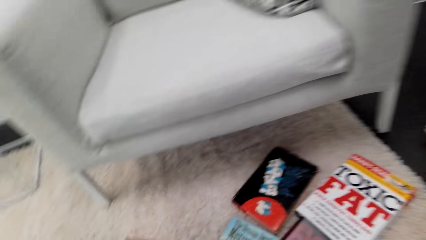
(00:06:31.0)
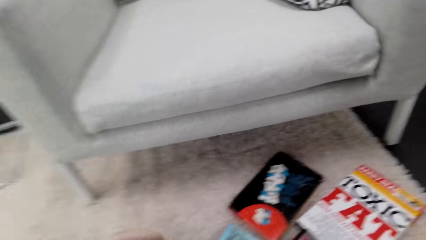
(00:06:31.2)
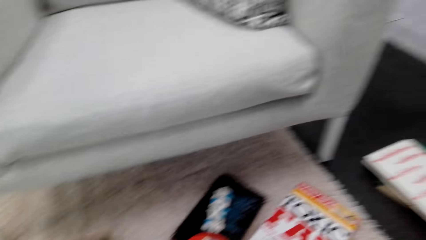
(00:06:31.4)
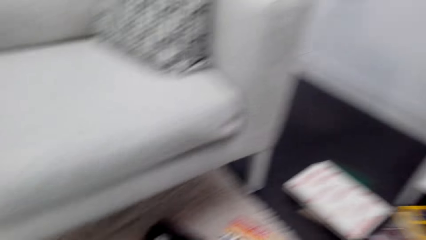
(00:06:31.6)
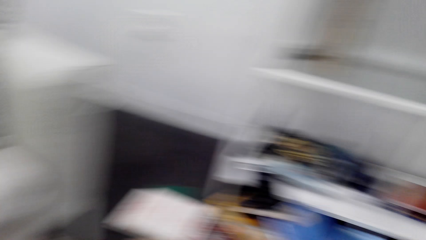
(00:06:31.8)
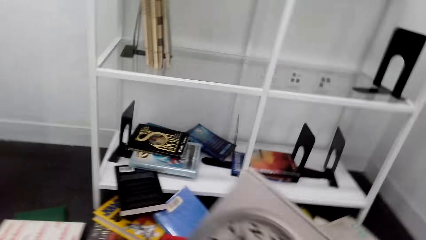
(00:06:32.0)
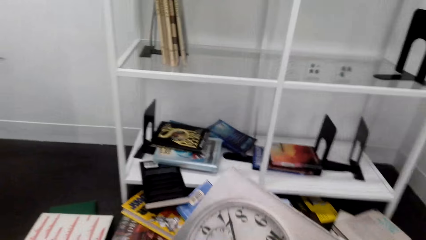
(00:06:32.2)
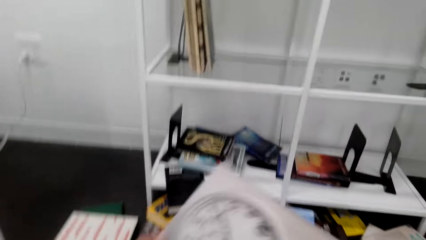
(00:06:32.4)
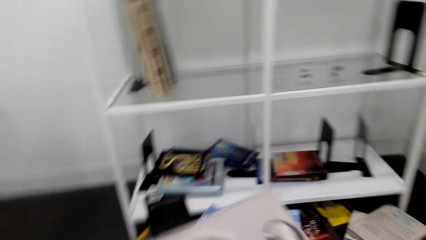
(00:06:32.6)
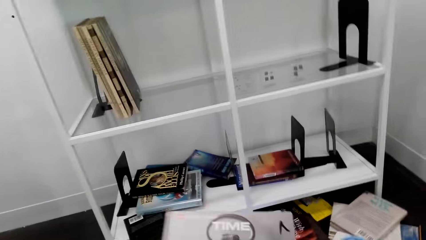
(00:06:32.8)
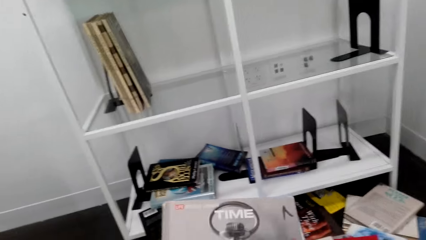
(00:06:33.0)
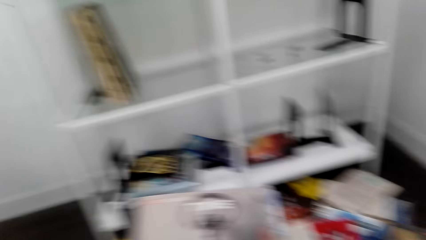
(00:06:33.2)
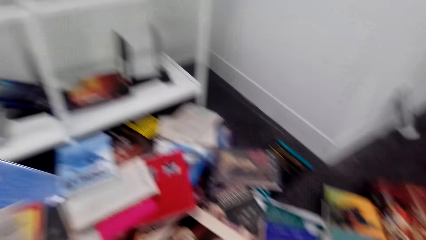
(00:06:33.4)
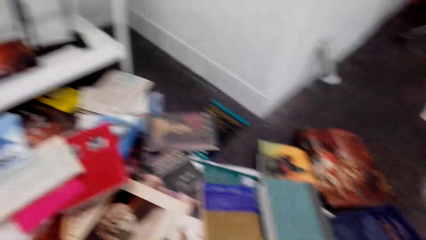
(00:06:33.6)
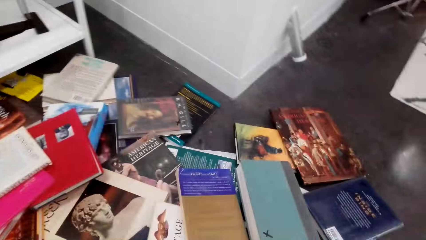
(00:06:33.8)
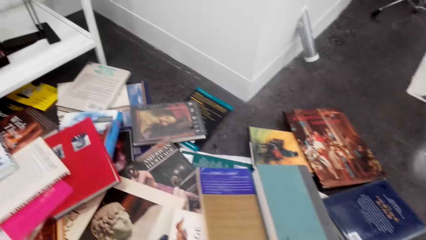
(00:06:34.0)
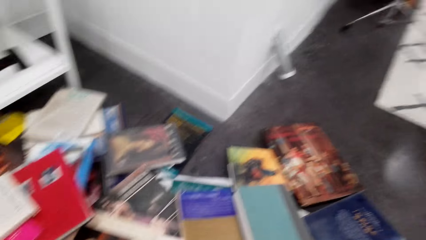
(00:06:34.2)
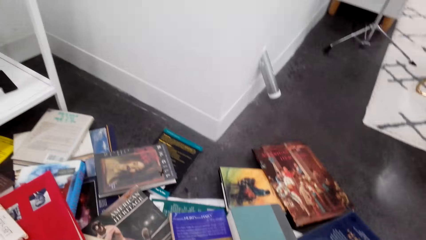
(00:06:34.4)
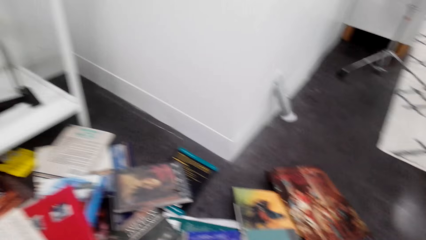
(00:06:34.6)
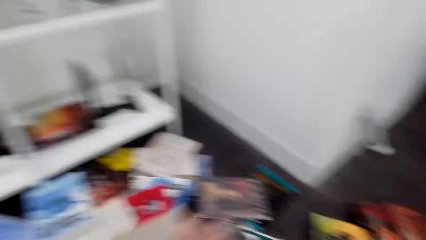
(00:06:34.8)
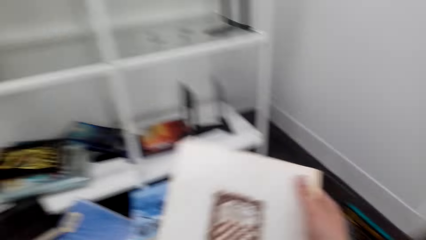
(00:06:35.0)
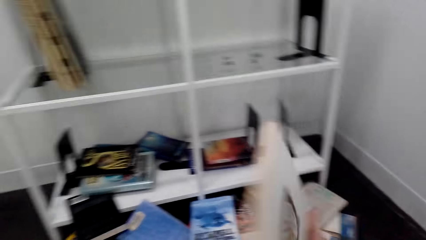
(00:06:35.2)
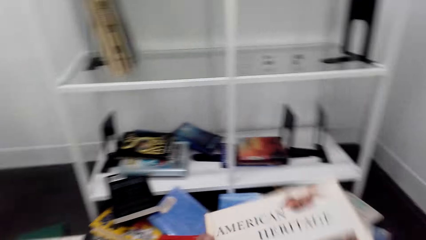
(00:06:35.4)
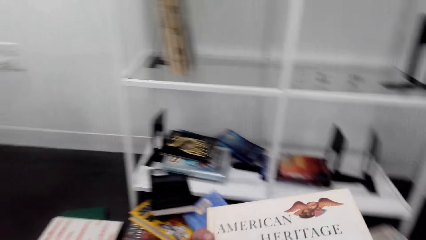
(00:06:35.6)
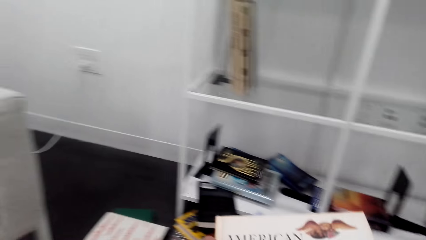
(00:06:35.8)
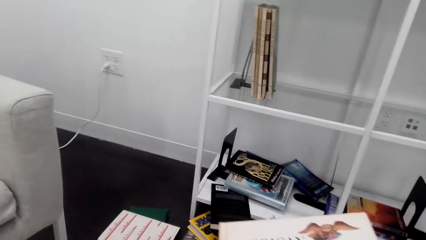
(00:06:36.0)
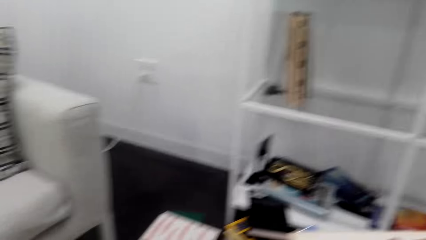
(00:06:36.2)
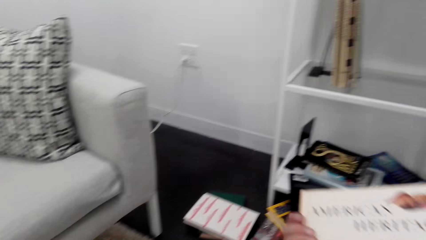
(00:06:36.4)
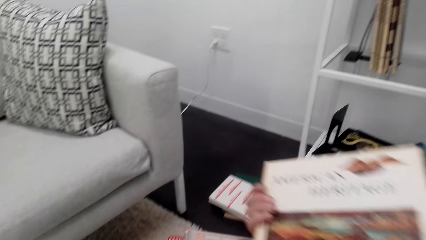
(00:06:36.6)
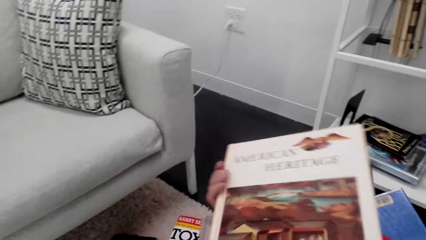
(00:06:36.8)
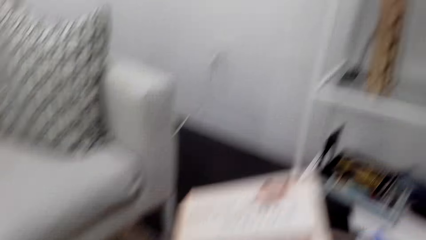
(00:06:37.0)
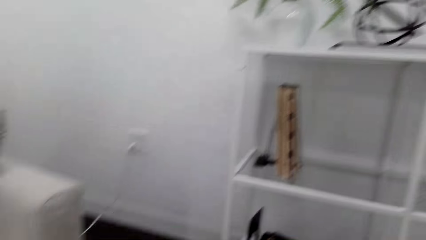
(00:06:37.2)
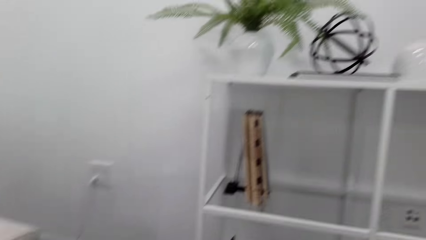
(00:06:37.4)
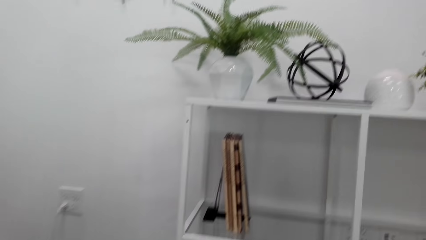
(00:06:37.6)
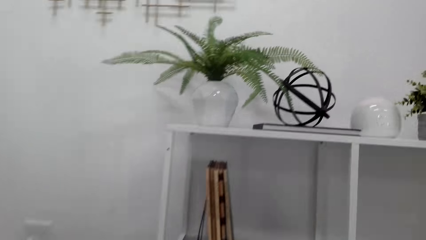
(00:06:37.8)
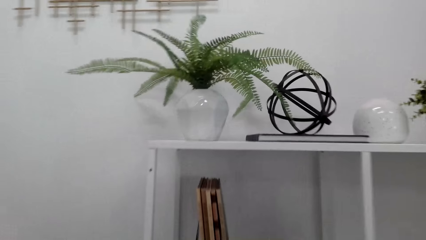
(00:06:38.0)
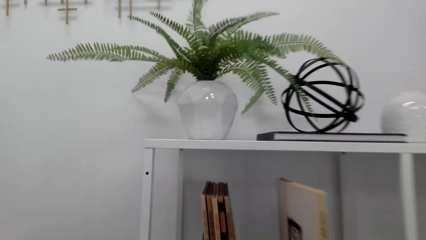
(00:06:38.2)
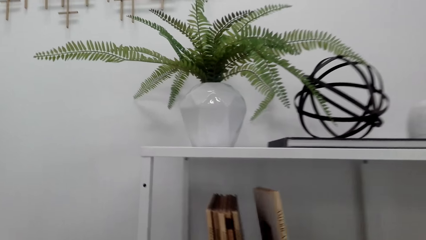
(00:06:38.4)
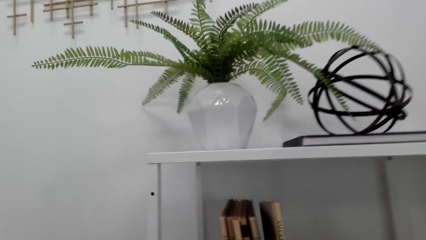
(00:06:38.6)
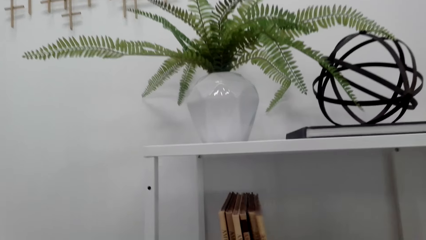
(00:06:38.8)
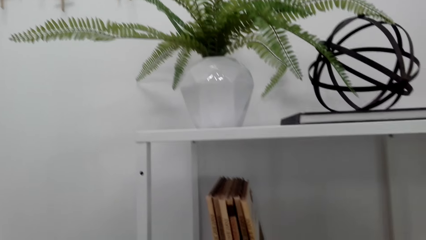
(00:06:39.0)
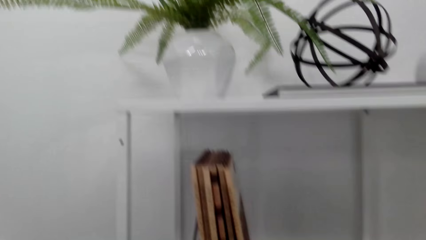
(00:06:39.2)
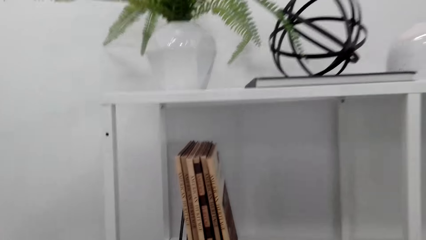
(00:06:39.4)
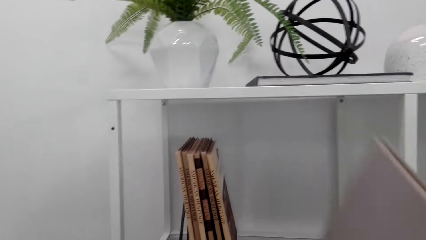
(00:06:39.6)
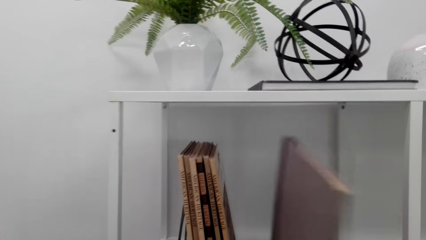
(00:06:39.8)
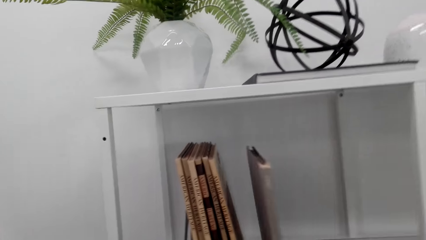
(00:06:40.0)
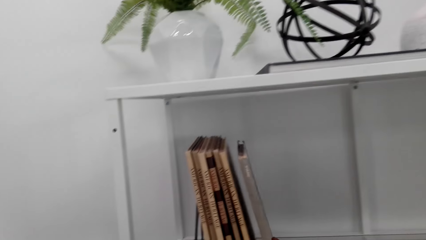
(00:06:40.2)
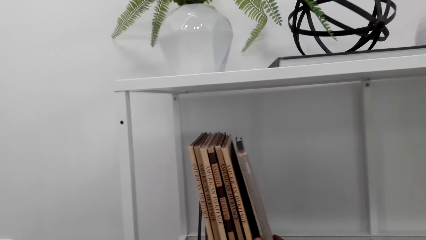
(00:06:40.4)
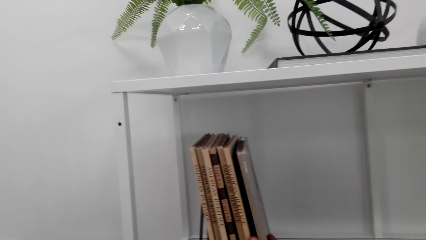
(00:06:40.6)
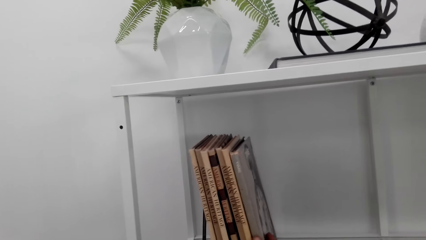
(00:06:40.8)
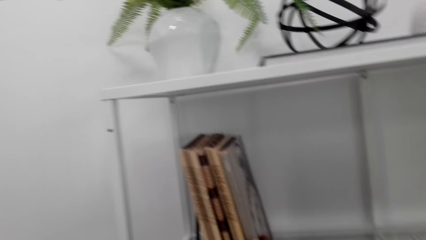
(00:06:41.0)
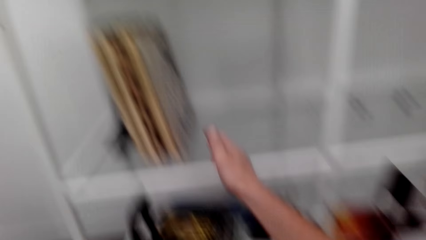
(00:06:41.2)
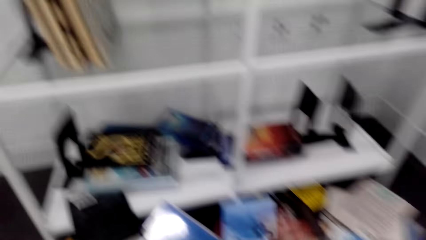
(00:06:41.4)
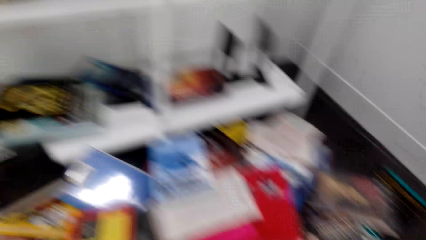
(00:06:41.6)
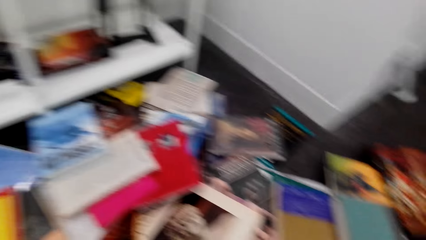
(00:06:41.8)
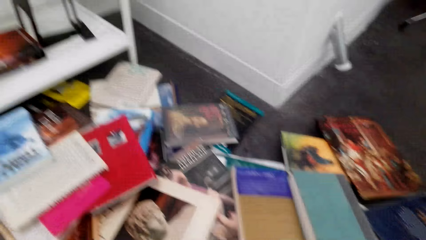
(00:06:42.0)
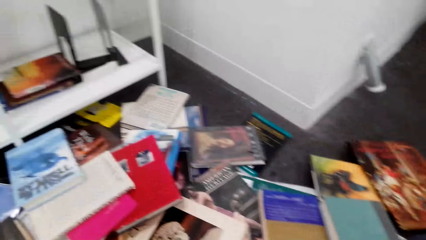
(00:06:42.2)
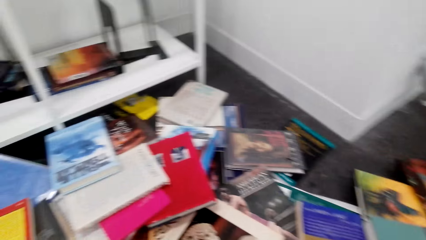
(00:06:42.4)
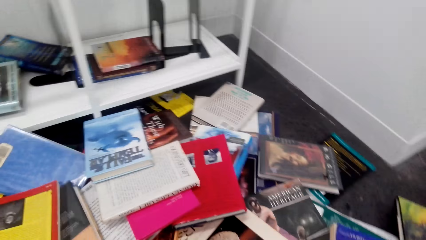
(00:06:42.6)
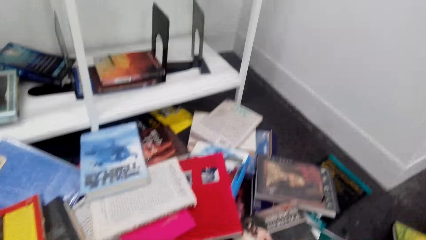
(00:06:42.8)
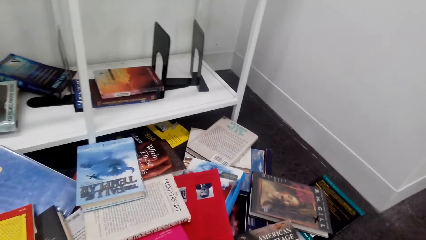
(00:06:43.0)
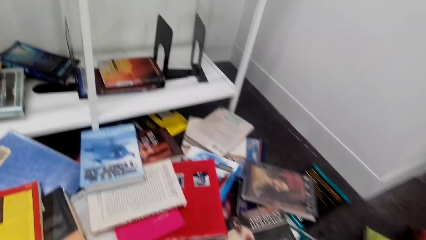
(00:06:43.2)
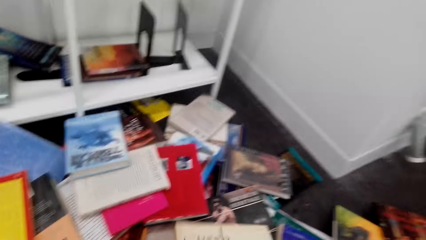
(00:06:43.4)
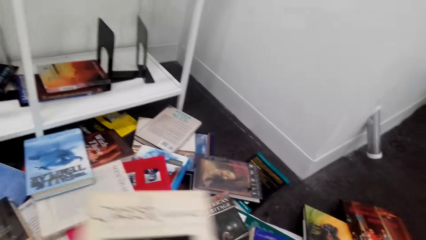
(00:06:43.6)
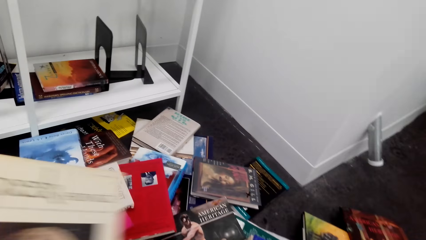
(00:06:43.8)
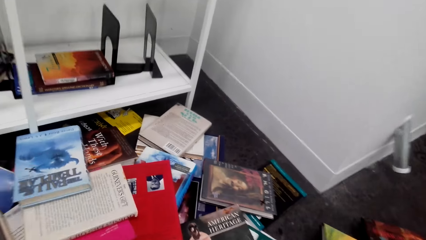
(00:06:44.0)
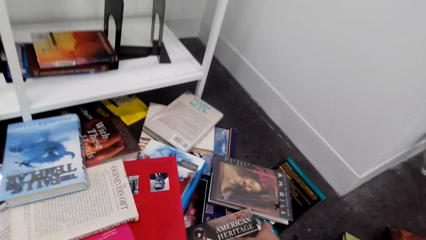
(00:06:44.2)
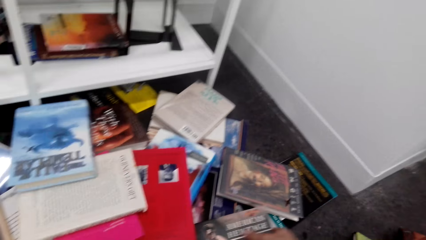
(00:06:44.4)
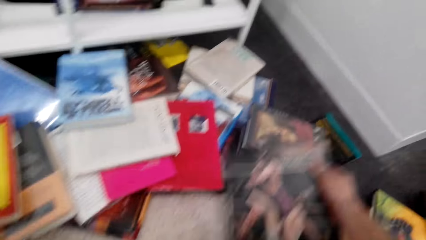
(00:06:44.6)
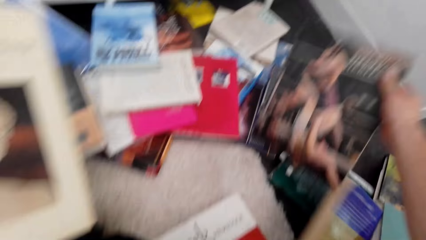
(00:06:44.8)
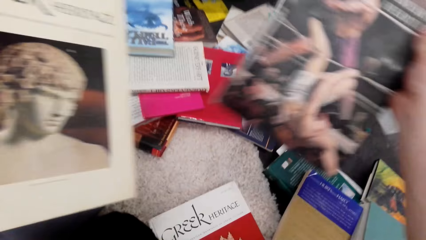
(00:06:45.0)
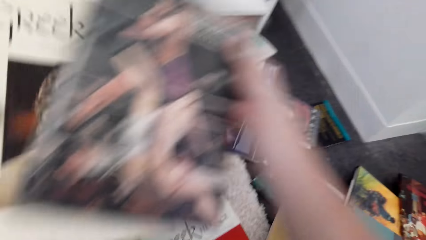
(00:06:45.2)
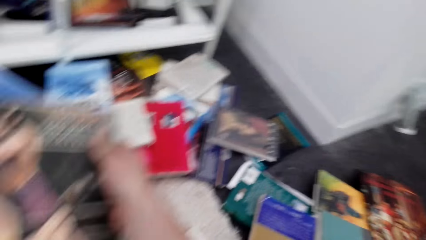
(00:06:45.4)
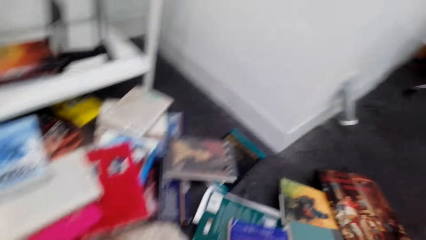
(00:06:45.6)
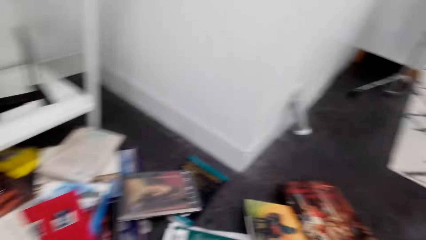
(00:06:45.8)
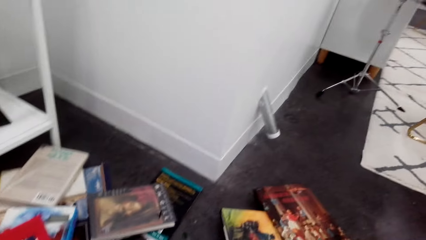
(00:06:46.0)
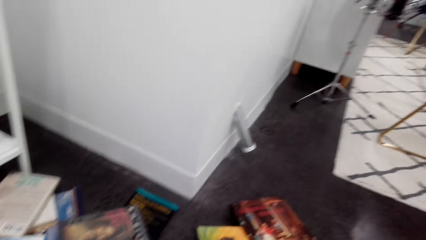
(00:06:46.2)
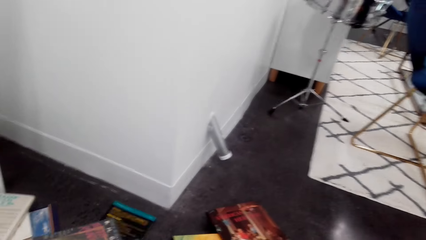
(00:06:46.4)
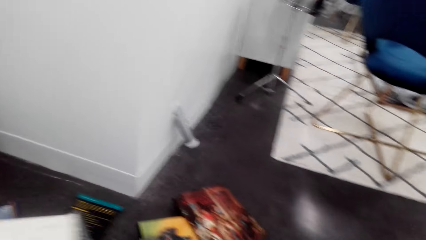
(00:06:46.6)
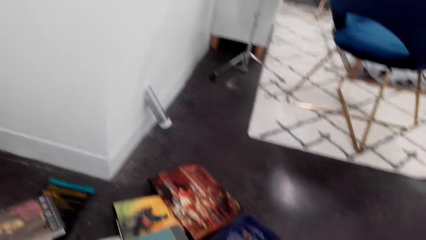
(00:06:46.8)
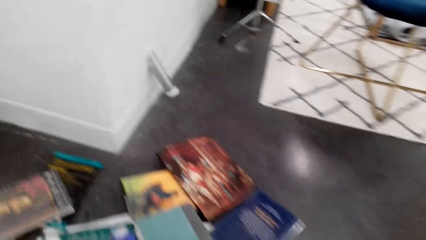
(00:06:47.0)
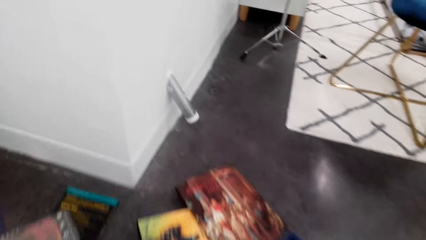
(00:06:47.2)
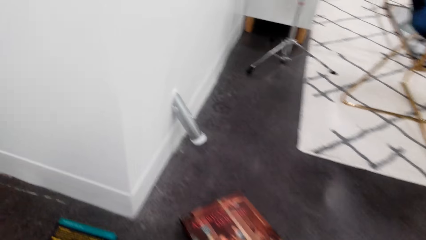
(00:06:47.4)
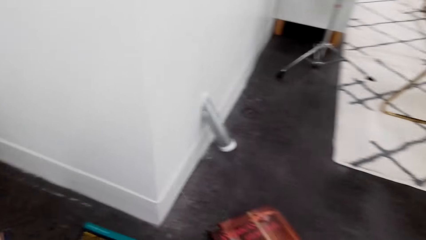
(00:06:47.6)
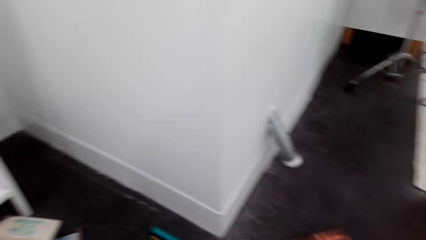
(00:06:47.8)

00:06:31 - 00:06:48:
The camera wearer picks another book. They search through the books and look on the book in hand. They place the book on the bookshelf. They arrange the books.
